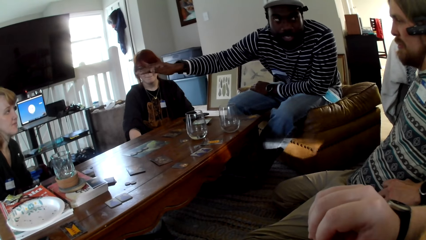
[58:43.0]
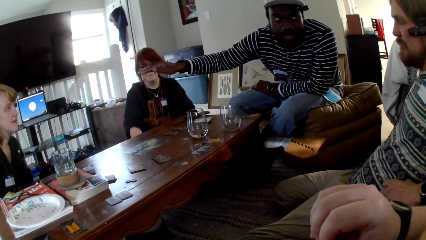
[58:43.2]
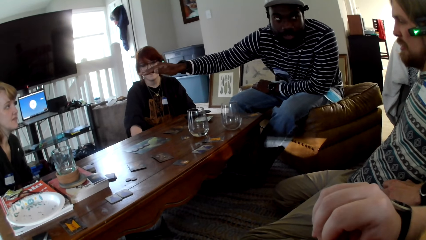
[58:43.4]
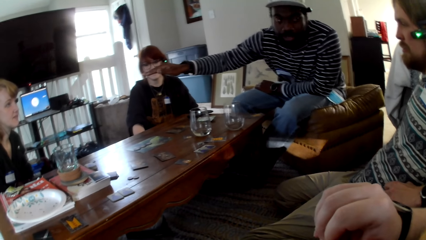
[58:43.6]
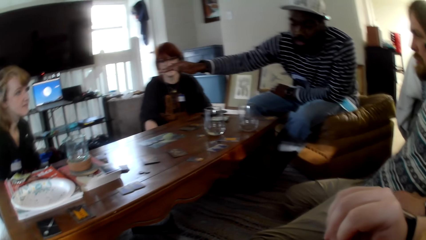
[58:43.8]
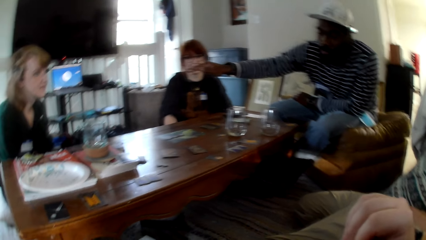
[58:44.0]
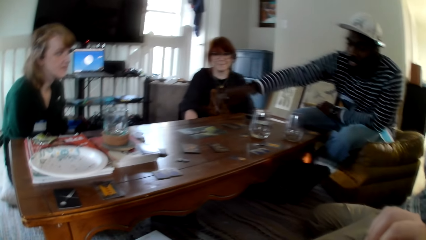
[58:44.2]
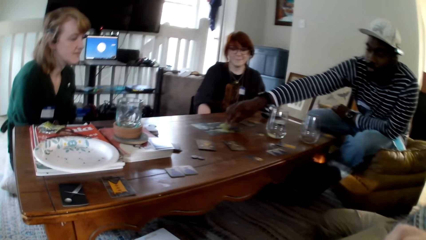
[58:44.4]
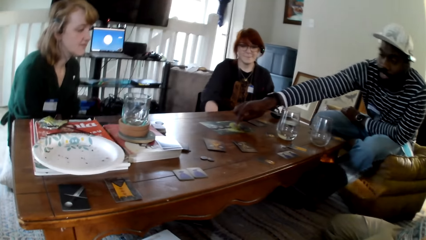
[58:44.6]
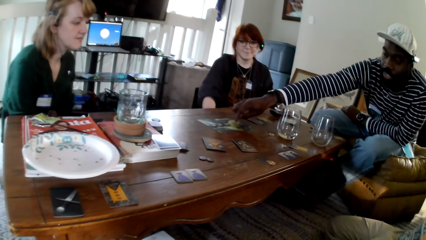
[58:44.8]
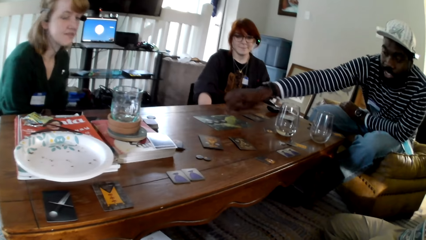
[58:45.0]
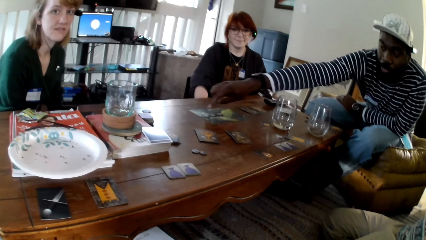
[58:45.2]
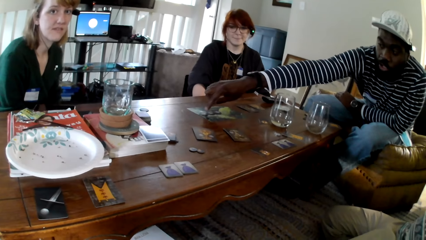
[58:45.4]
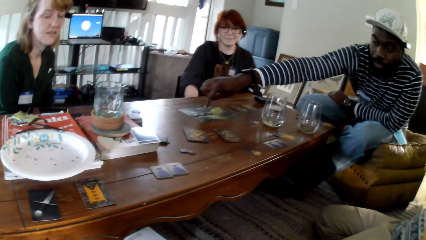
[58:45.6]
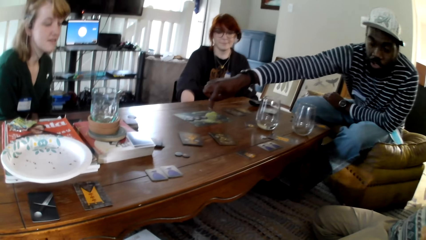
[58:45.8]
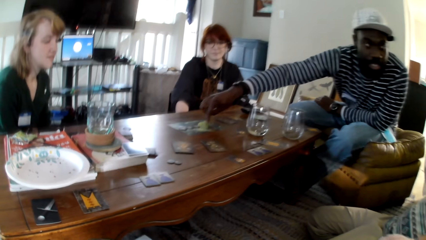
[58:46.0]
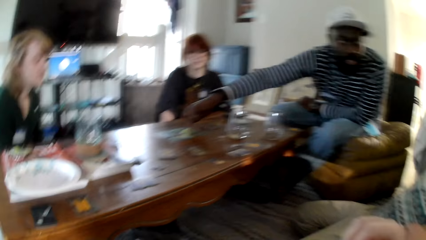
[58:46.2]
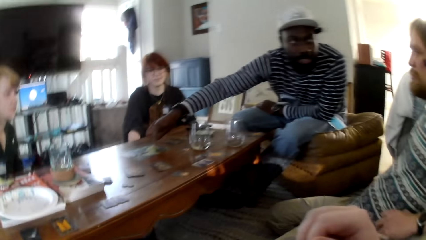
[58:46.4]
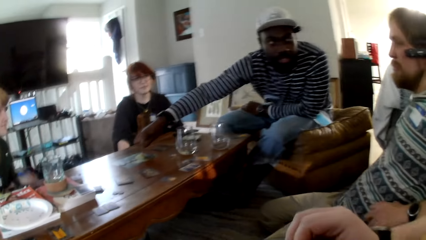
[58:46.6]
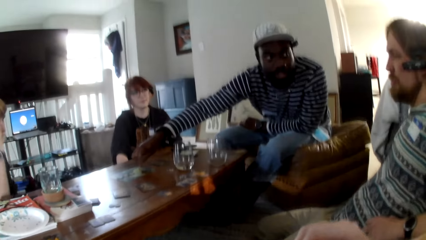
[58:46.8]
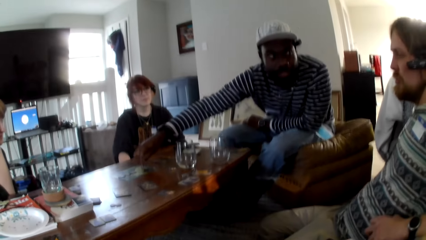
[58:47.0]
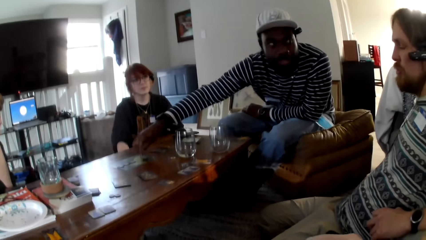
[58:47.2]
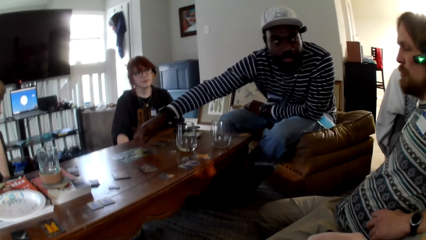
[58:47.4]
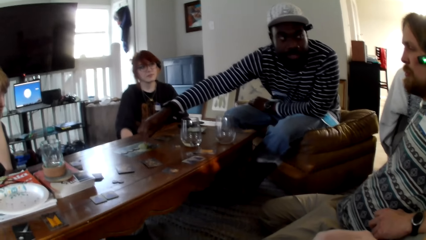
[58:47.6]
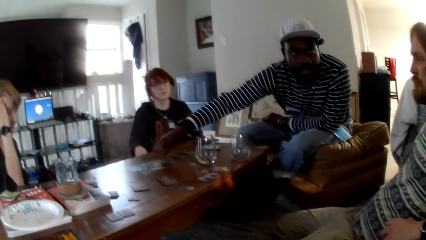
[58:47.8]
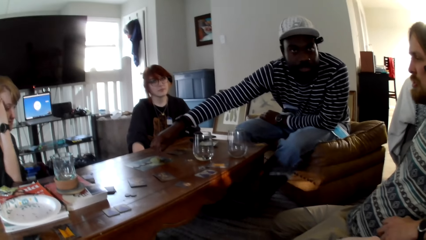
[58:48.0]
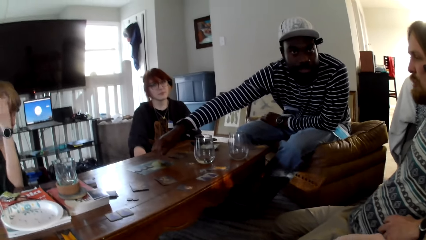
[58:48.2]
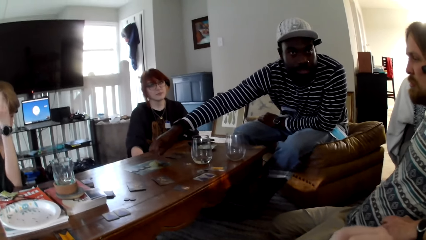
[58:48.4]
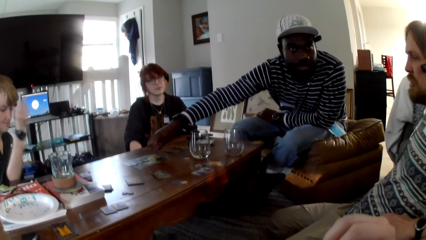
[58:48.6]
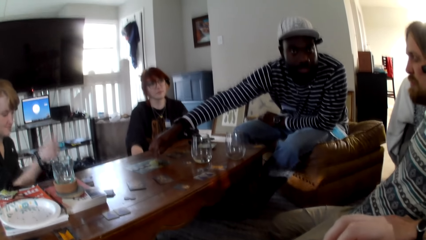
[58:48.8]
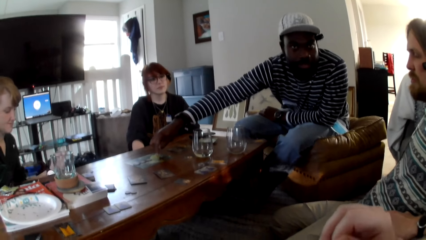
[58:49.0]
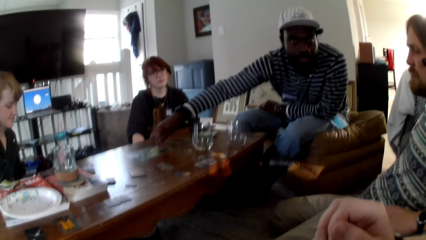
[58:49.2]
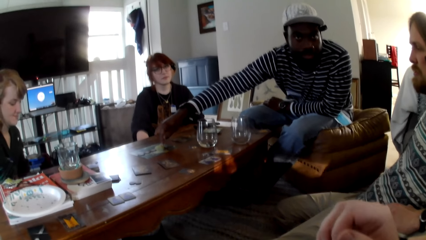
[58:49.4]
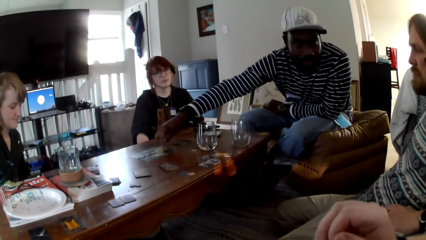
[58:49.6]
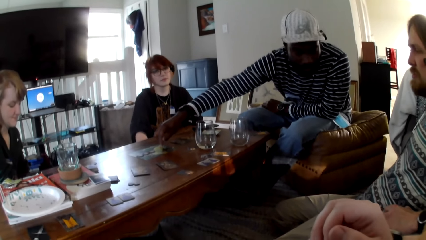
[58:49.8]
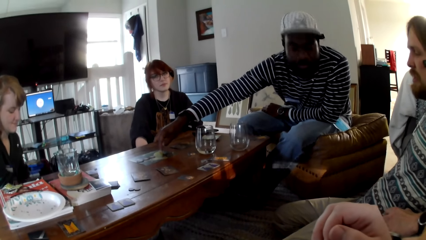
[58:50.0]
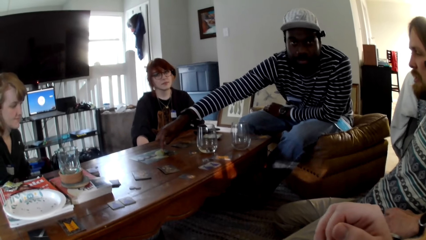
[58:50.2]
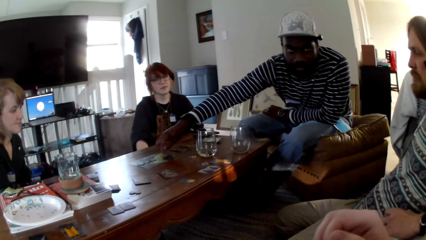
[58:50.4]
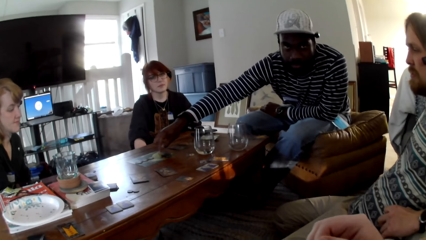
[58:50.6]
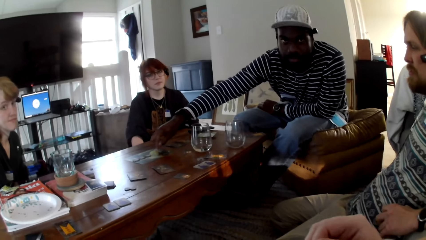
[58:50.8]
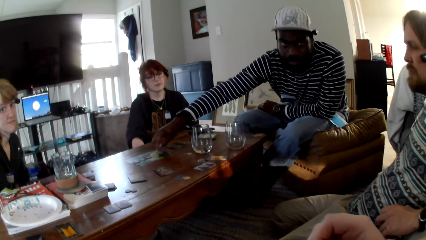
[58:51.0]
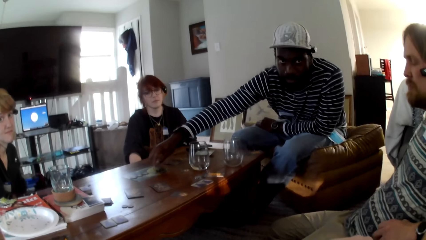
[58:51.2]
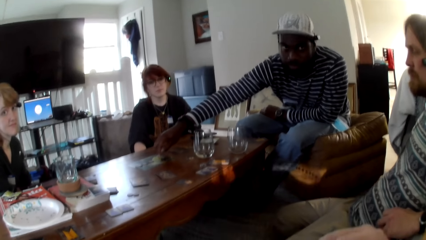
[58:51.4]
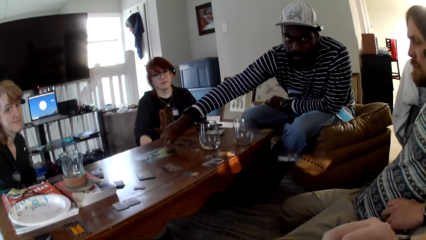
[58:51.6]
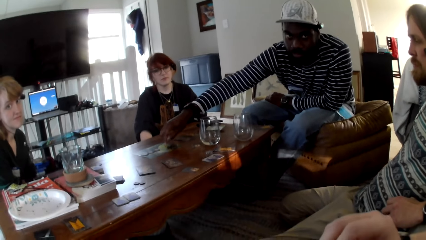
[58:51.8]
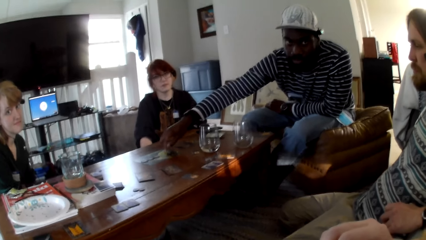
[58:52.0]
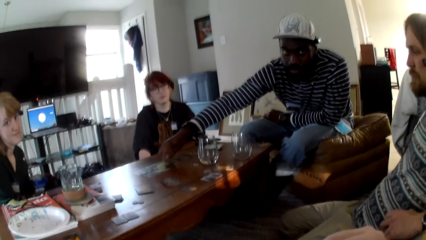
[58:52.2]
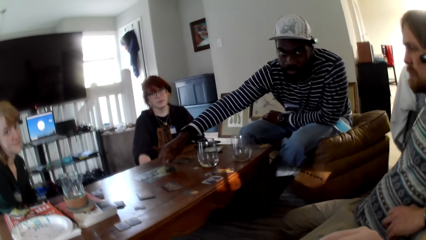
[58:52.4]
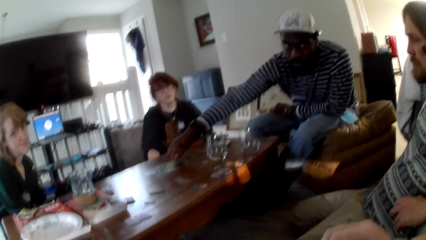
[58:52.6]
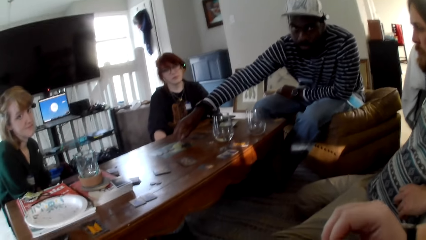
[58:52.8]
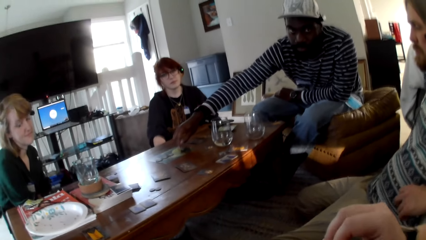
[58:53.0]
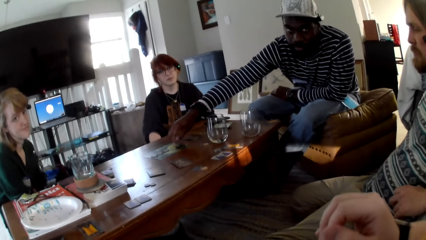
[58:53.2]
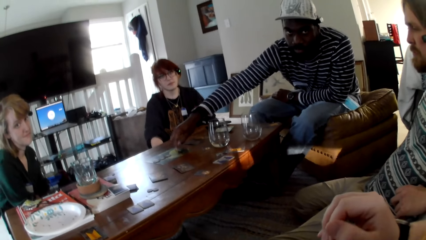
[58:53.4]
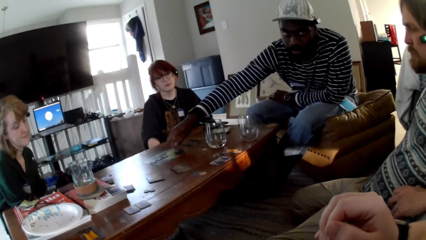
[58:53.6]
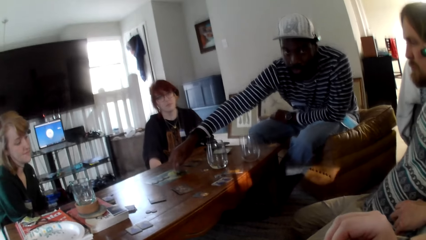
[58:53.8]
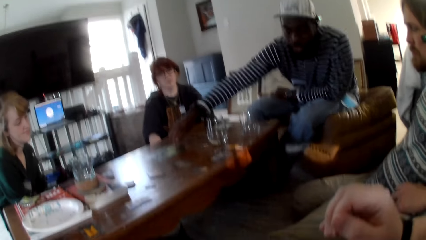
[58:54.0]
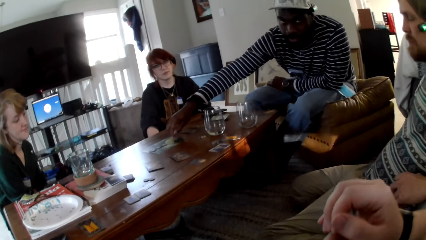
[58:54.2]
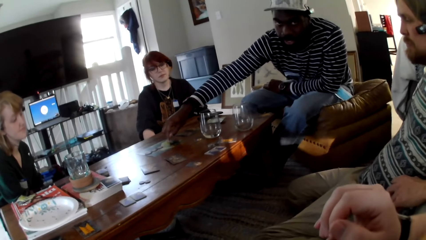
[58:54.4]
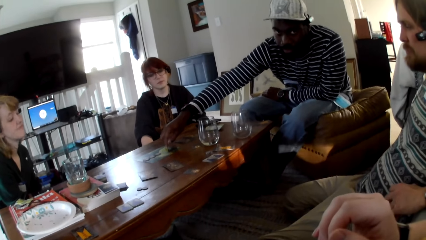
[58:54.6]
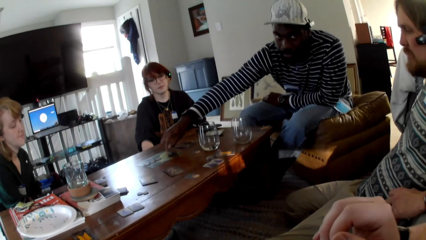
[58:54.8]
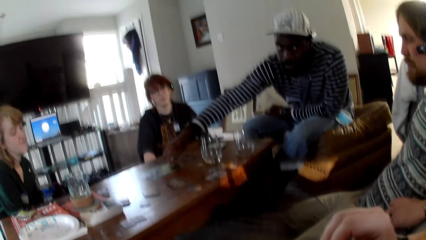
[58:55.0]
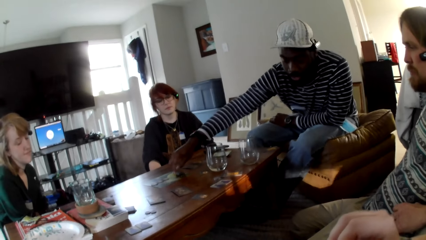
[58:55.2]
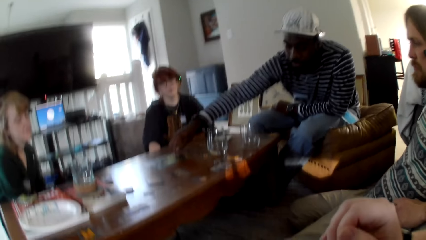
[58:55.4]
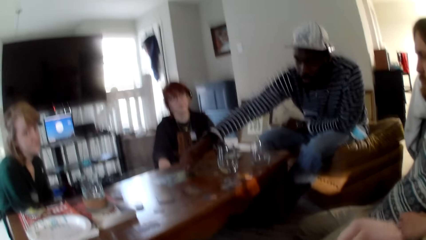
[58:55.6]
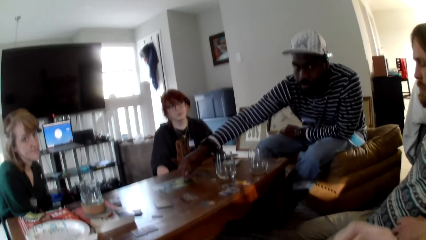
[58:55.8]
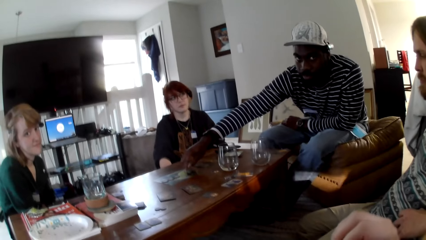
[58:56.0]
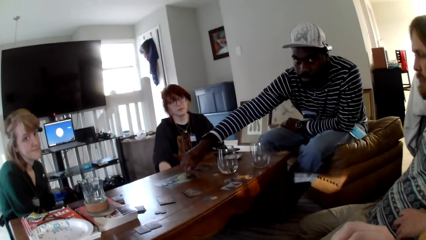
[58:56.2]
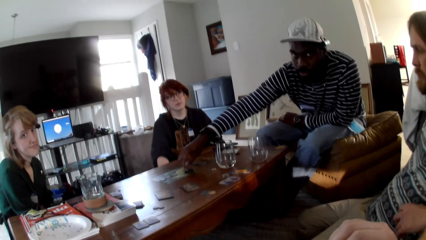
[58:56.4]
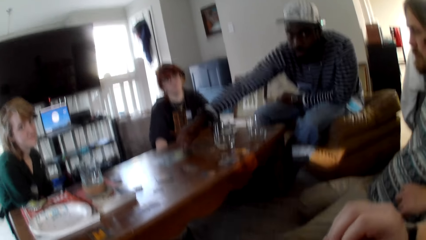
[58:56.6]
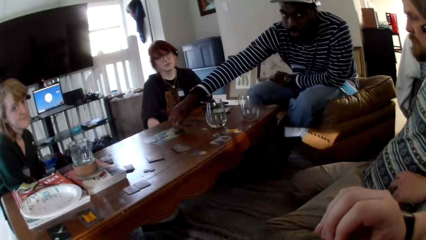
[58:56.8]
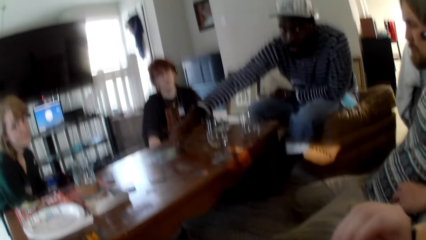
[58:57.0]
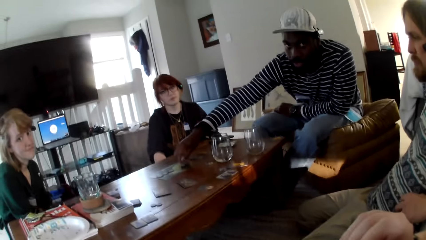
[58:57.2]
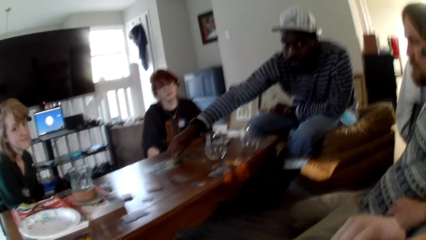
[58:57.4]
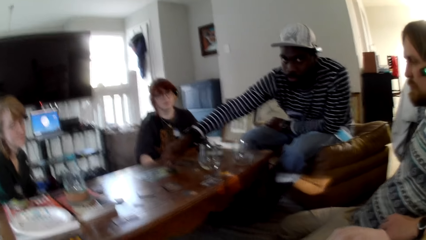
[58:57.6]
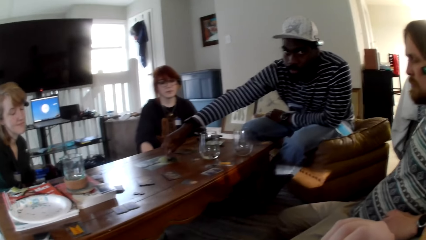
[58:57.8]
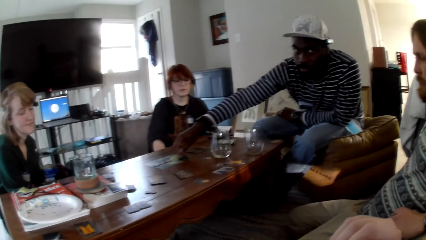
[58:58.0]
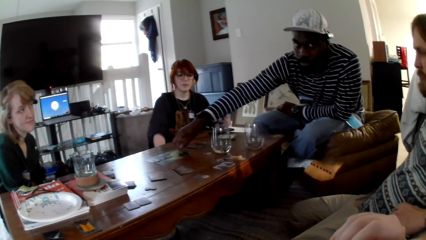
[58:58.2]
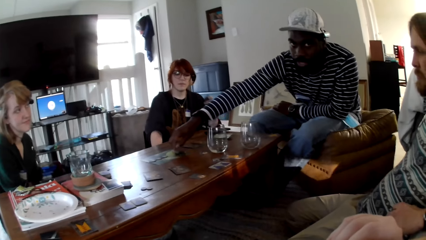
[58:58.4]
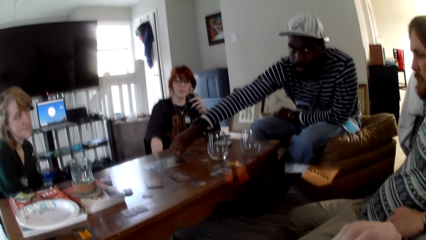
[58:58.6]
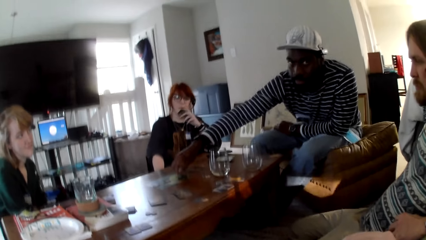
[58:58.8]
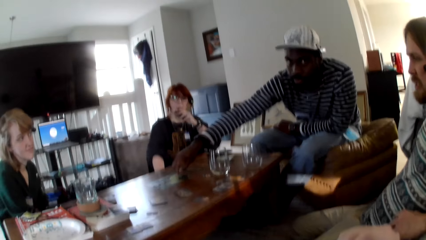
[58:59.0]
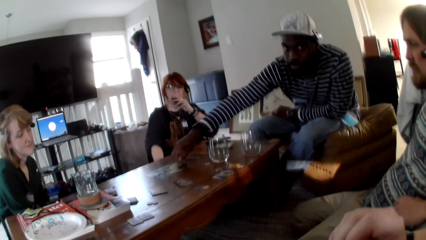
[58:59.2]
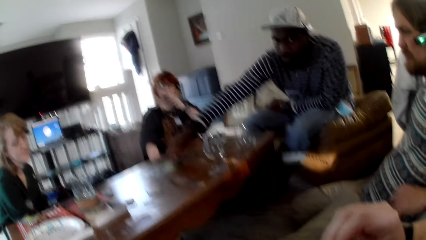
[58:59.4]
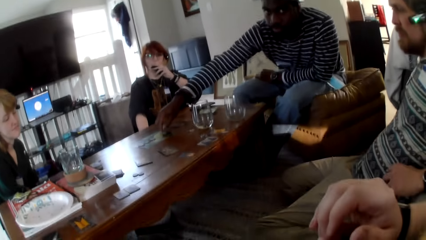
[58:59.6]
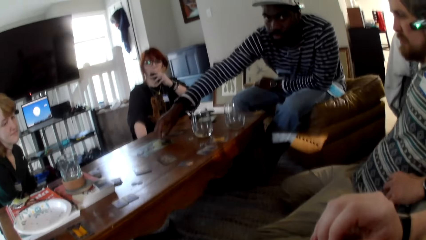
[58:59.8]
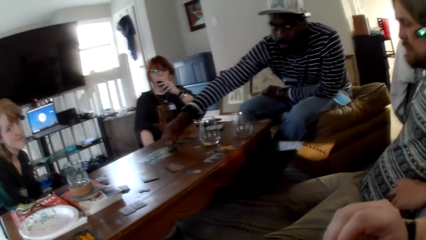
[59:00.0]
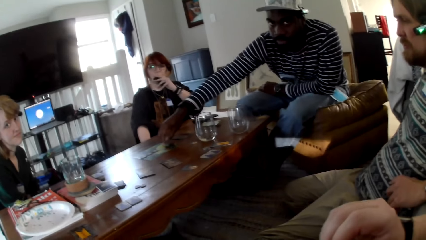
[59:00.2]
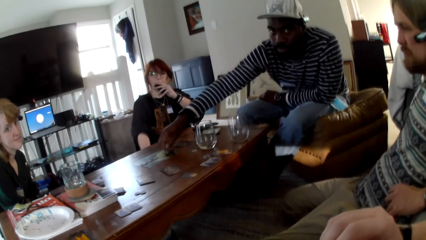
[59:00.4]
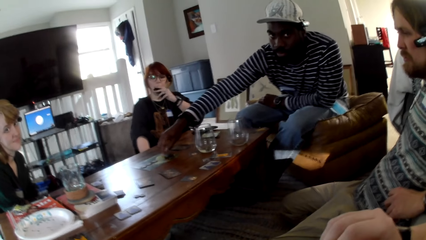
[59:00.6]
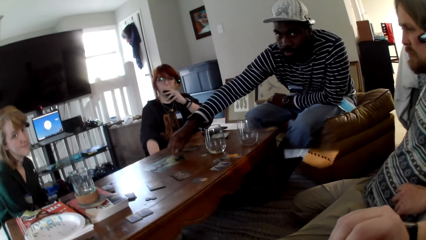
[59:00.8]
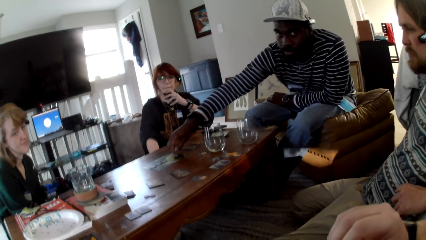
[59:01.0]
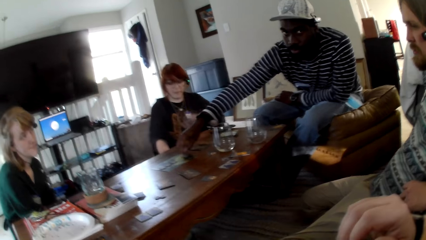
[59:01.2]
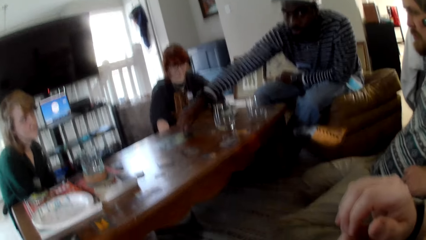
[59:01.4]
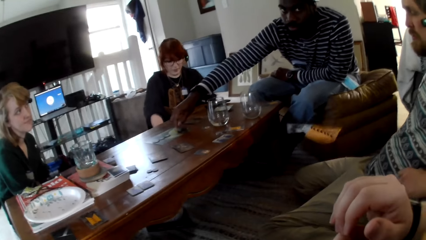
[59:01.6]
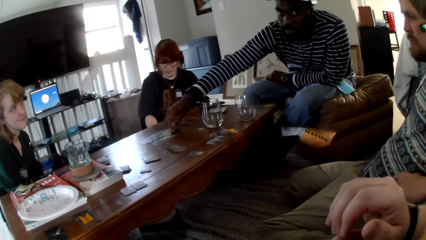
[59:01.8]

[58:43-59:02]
A person moves his hands around and touches the cards. The camera wearer talks to a man, another man, a woman and another woman. The second man responds to the first man. The person touches the cards again. The camera wearer talks to the first man, the second man, the woman and the other woman. The person touches the cards. The camera wearer talks. The person touches the cards. Another person smokes.
